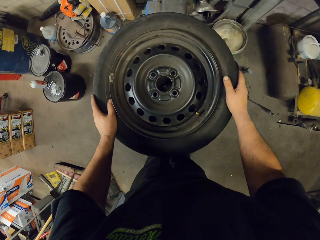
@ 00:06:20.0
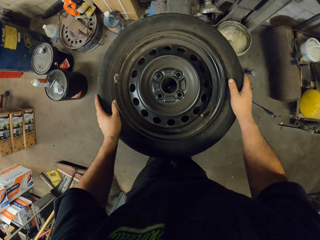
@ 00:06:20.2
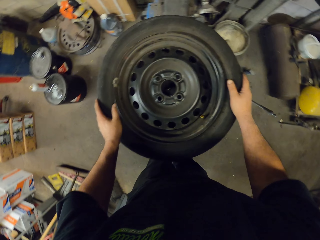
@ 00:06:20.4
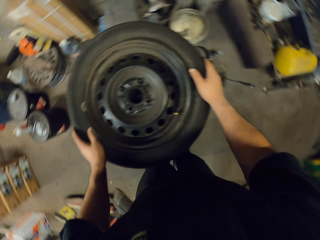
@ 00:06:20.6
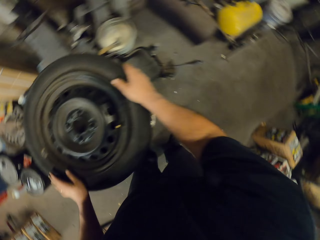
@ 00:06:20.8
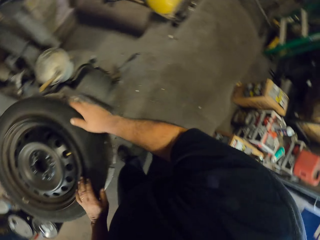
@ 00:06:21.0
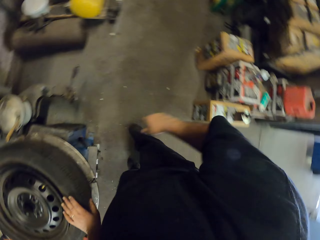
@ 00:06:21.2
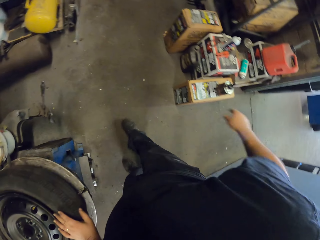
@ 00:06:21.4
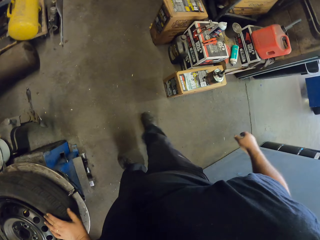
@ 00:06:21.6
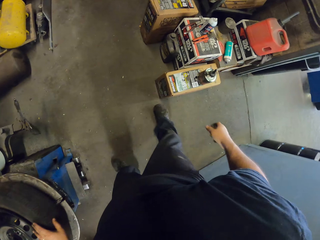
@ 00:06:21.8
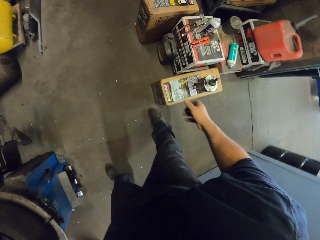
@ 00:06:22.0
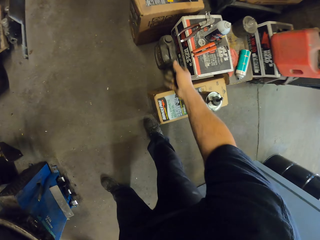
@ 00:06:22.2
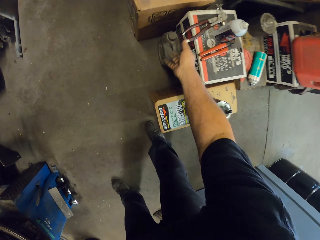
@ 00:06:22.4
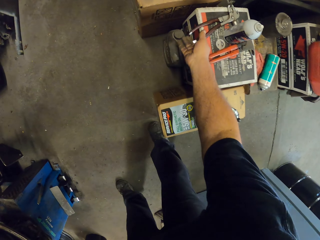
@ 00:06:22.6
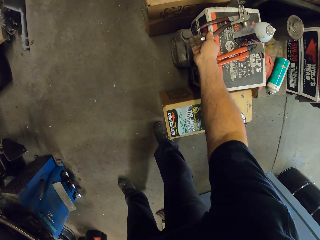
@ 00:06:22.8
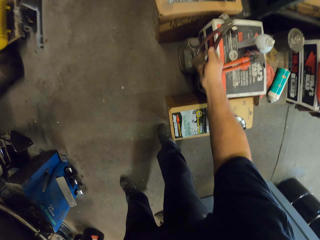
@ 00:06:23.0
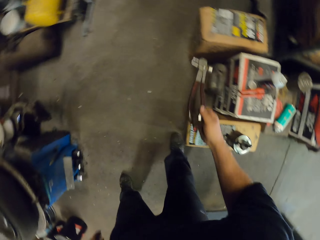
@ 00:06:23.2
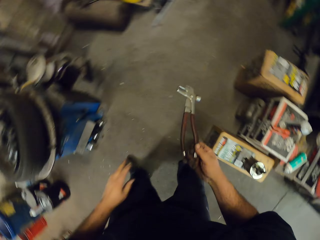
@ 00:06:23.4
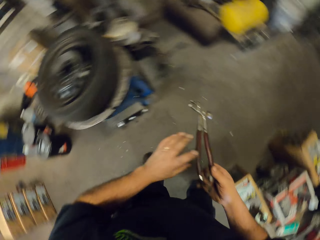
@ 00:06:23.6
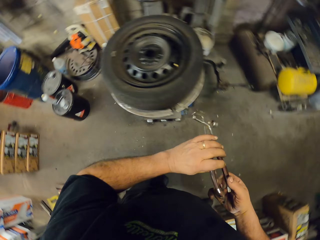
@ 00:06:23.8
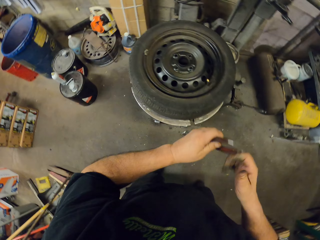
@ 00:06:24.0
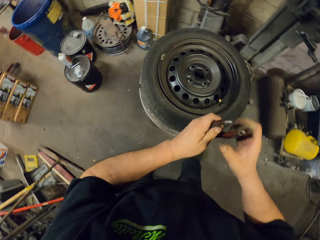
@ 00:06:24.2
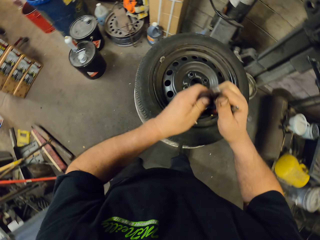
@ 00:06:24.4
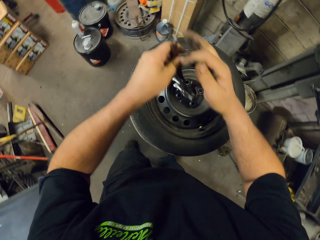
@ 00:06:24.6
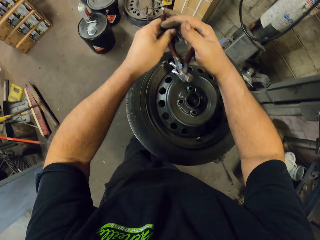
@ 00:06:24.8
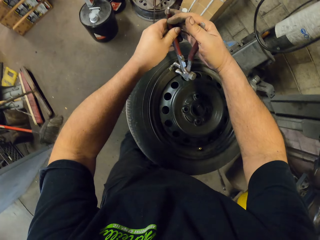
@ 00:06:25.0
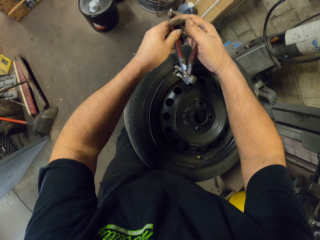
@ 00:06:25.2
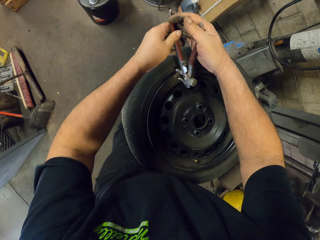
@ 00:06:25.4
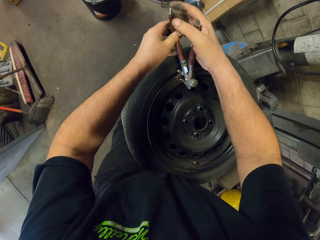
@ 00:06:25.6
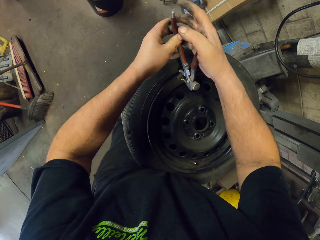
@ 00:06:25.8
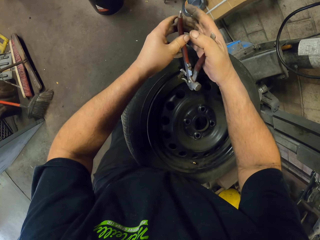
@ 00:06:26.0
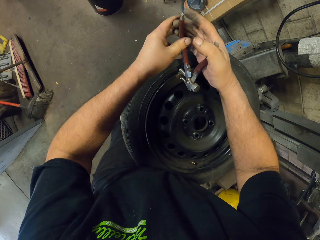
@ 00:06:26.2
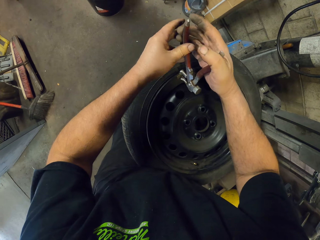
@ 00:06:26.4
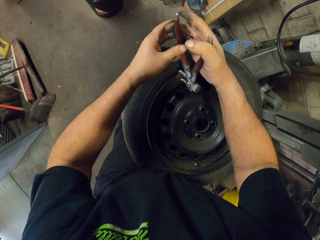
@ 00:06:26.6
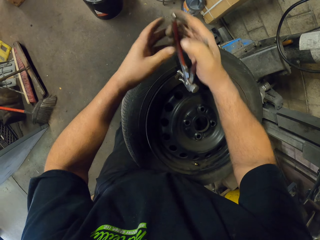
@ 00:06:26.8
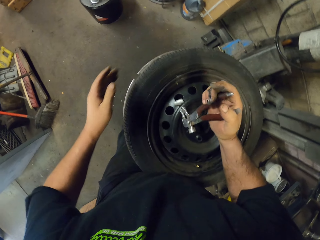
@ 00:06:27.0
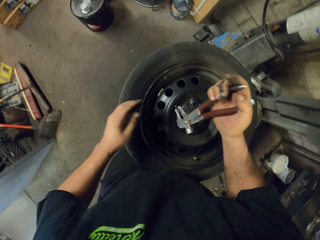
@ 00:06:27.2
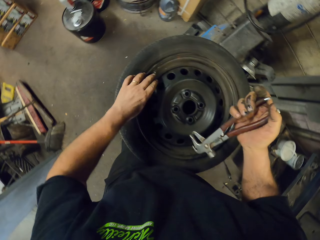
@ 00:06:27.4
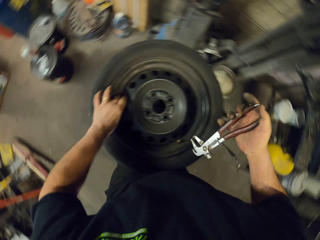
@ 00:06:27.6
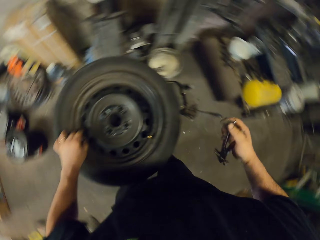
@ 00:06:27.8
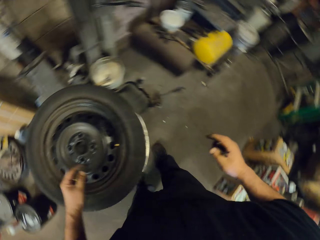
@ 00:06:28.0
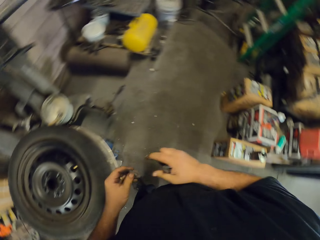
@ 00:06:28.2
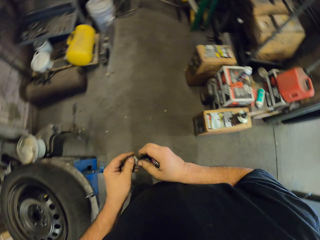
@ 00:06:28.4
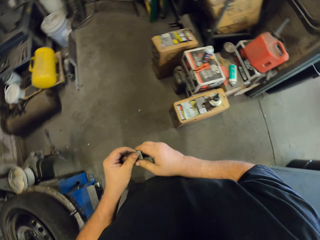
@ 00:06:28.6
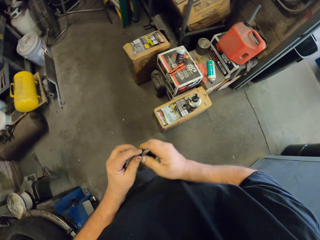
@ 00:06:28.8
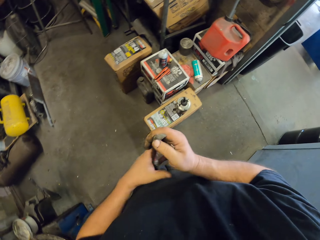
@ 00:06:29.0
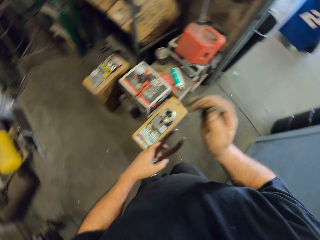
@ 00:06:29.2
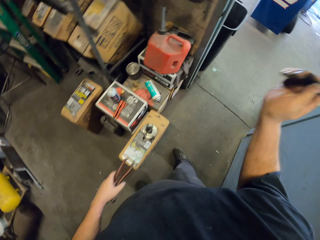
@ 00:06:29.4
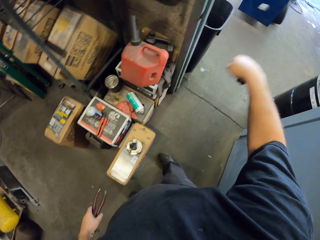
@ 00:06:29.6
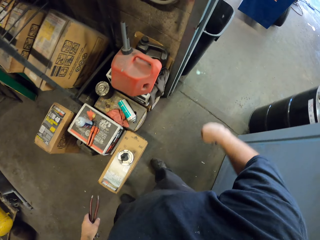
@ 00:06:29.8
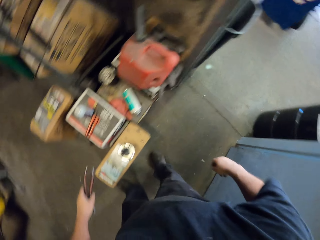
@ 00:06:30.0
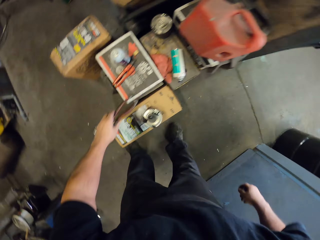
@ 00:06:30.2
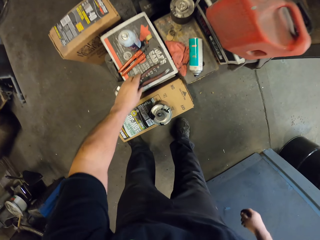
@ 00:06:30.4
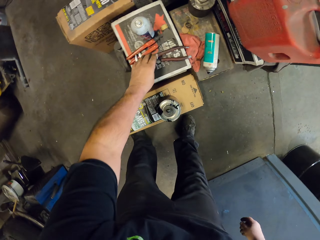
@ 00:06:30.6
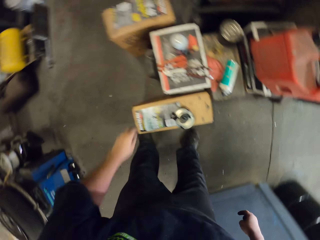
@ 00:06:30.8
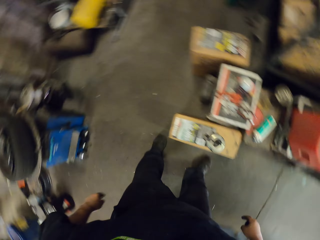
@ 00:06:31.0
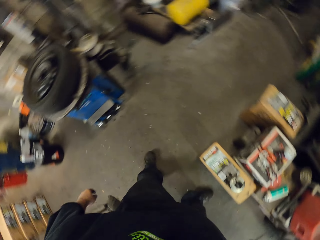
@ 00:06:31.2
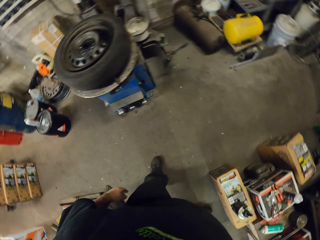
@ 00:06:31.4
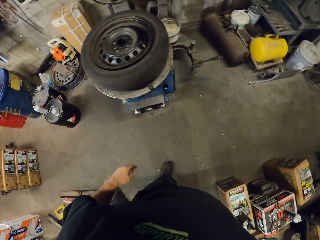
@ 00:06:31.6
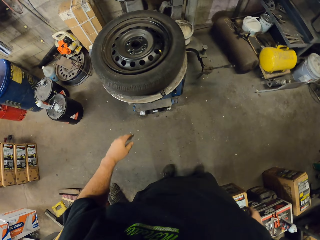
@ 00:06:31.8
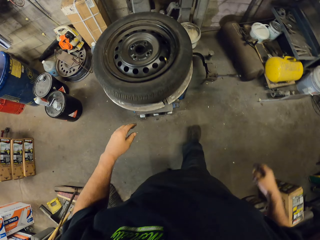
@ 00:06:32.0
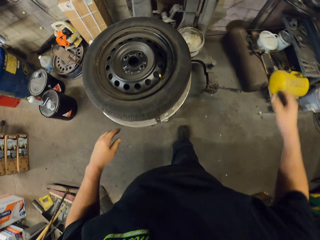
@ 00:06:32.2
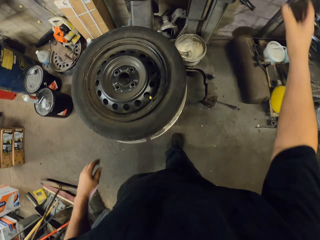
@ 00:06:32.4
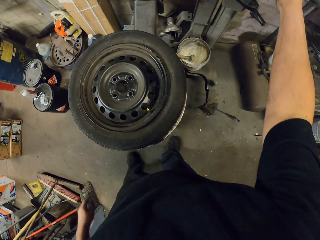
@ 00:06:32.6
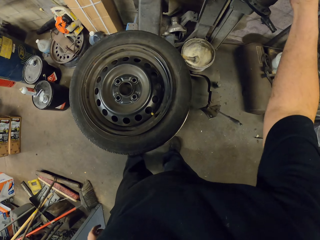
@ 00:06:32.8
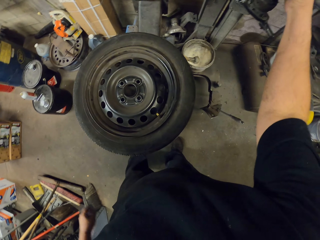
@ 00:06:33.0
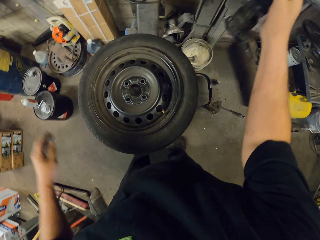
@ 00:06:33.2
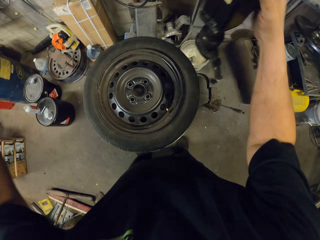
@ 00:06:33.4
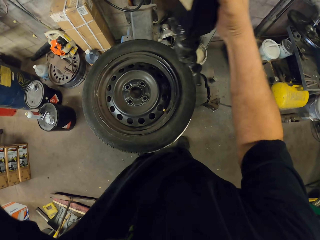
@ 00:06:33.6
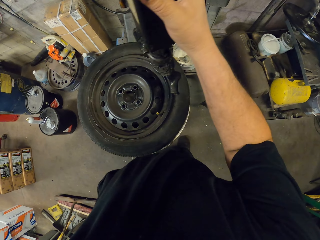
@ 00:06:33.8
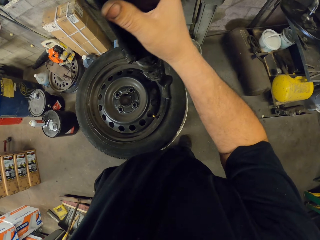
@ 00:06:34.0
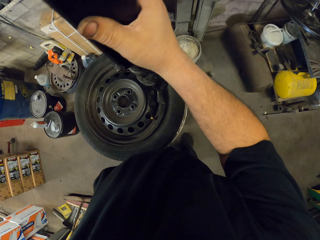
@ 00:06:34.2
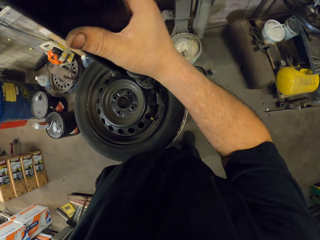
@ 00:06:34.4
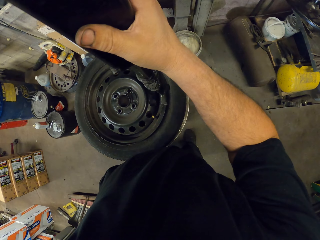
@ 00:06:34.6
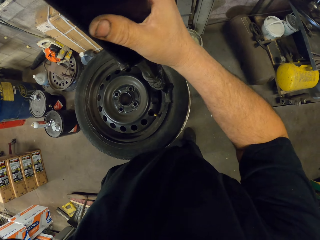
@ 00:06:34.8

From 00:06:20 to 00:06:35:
The camera wearer looks around. They pick up pliers. They remove something from the rim with the pliers. They throw something in the dustbin. They return something on top of a box. They walk in the room. They lower a machine or tire mounting.

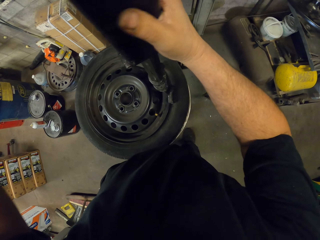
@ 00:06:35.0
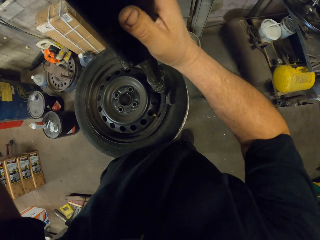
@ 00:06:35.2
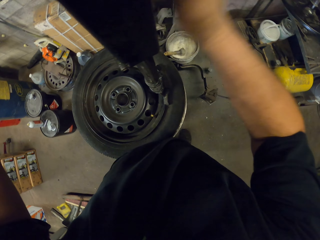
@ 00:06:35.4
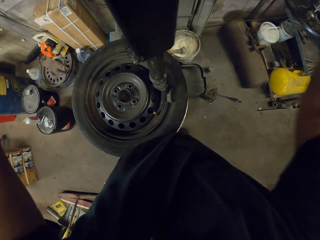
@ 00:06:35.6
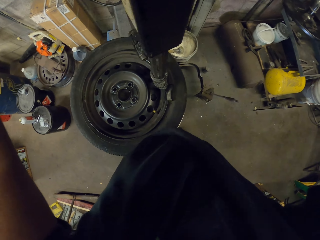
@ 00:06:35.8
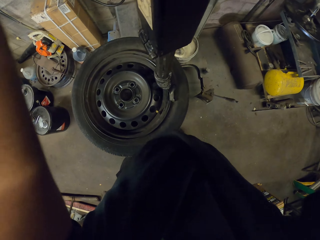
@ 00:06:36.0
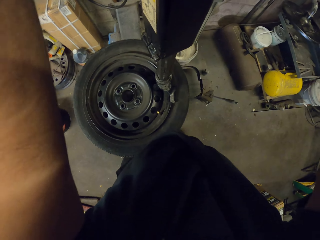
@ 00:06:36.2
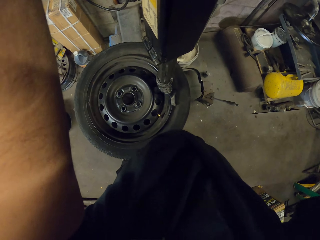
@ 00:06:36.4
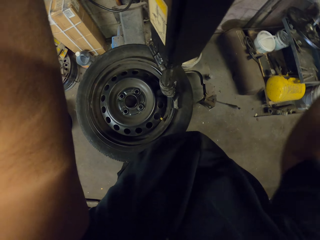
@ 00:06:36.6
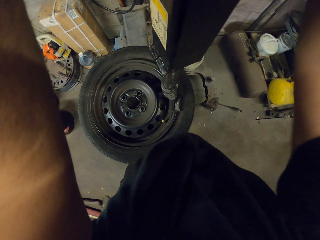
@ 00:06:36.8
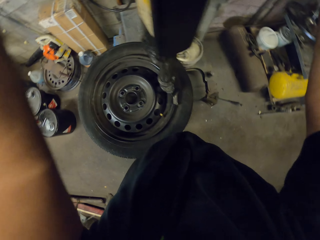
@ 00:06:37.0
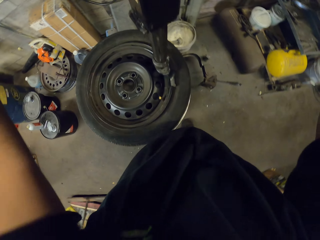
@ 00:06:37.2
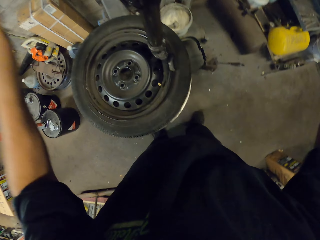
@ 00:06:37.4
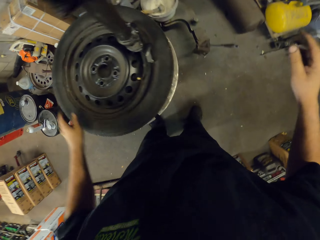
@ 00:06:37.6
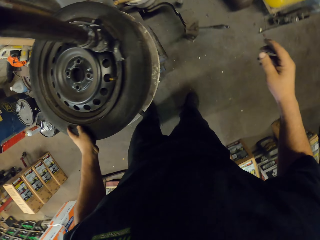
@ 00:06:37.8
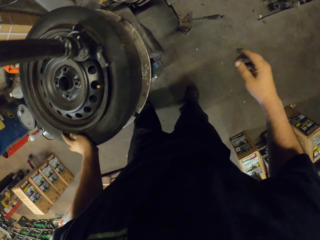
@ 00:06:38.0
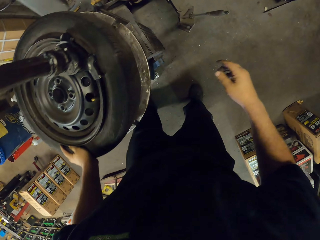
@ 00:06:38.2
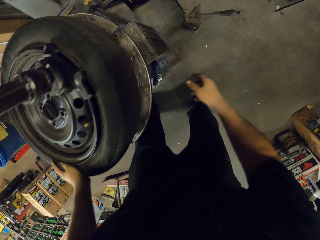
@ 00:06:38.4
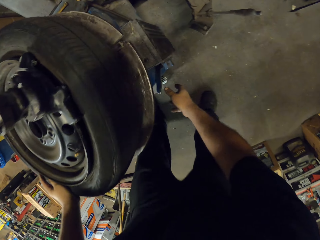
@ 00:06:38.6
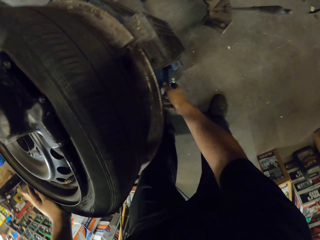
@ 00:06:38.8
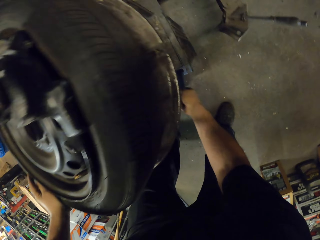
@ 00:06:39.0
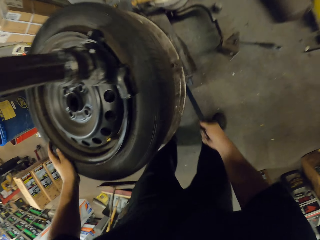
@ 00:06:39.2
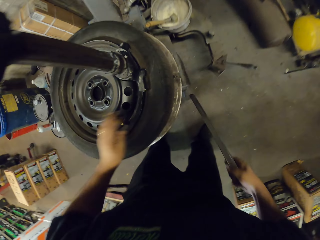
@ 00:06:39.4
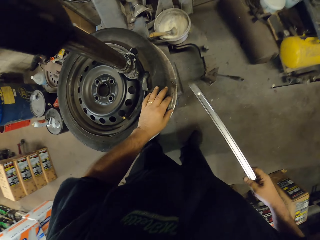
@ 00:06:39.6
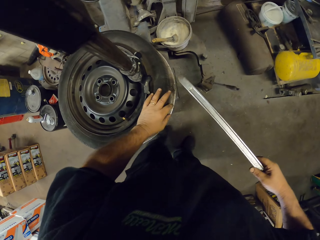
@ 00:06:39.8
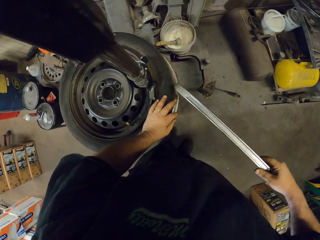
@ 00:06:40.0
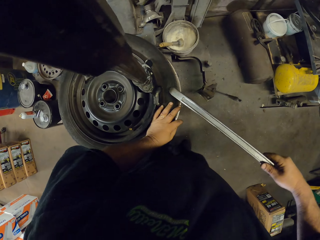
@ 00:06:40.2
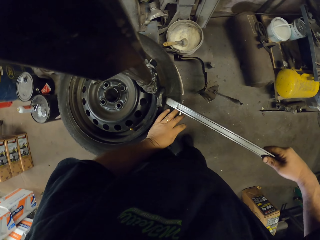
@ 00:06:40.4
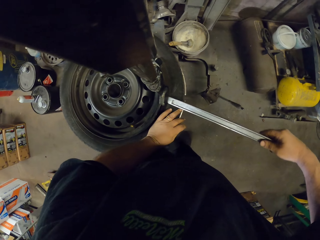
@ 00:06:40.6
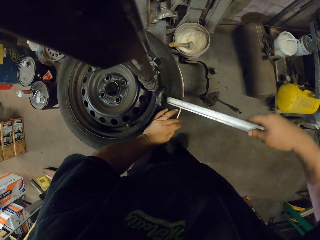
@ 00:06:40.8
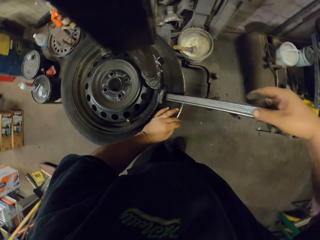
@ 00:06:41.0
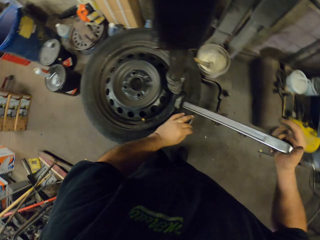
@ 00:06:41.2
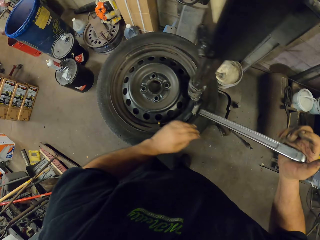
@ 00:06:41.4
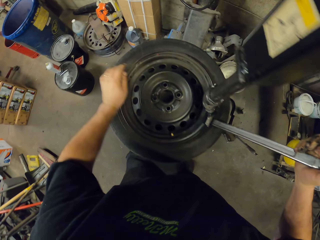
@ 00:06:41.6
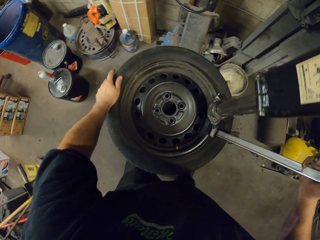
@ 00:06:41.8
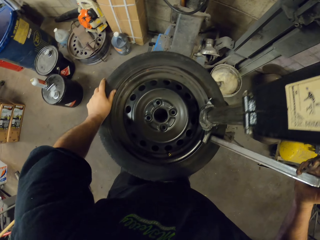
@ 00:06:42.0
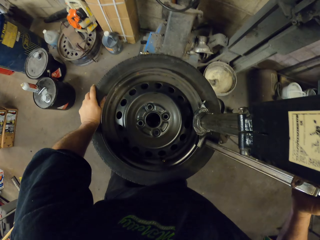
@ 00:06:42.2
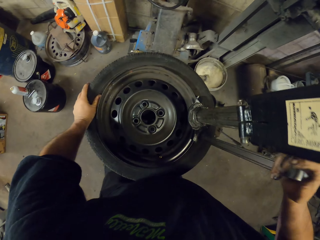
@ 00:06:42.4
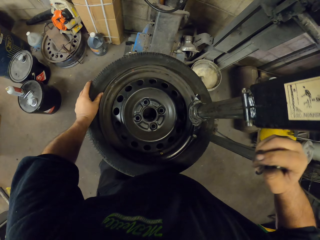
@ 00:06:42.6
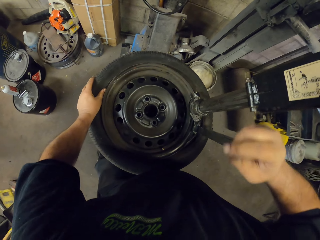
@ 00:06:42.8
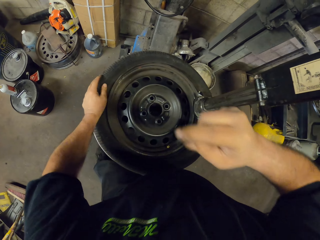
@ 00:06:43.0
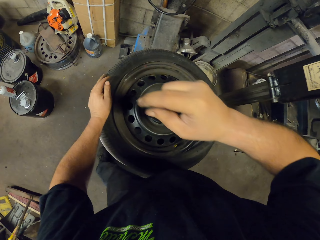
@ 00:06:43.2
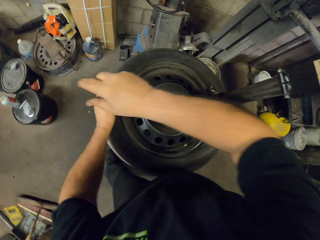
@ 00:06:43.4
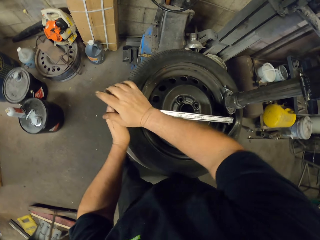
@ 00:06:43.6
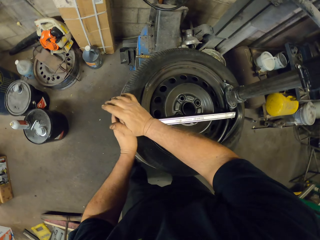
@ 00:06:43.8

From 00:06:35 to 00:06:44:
The camera wearer removes the rim from the tire with a machine. They pick up a steel bar. They put the steel bar on the rim. They remove the rim with the steel bar.
